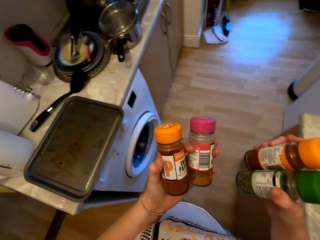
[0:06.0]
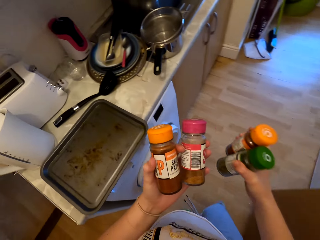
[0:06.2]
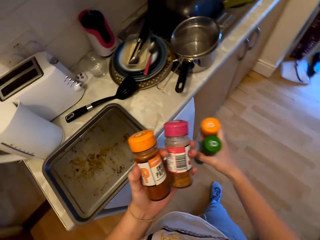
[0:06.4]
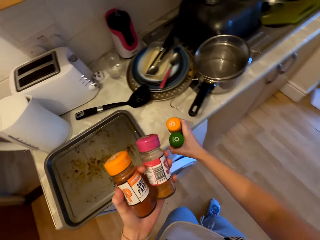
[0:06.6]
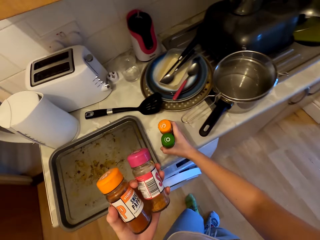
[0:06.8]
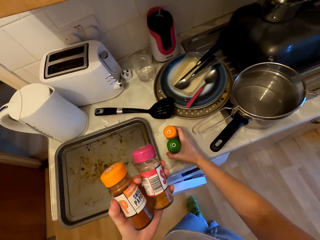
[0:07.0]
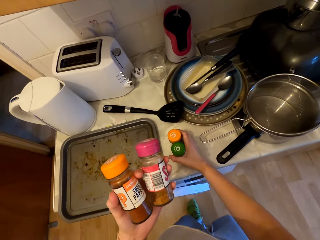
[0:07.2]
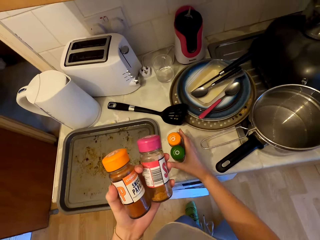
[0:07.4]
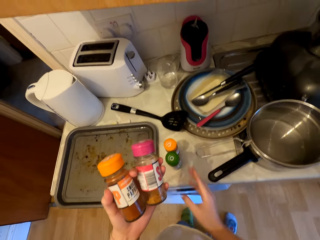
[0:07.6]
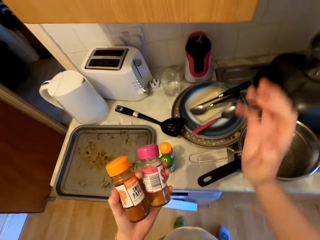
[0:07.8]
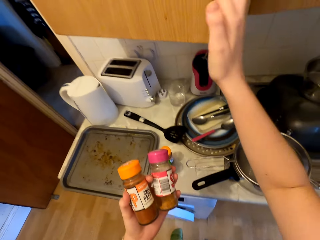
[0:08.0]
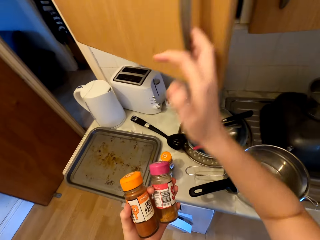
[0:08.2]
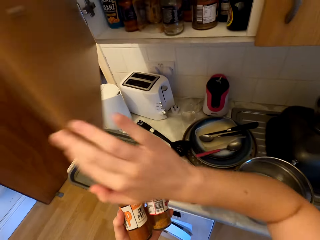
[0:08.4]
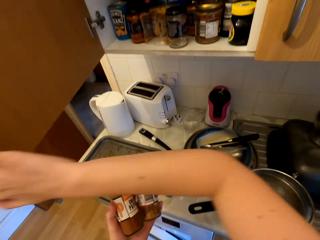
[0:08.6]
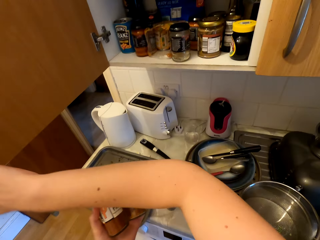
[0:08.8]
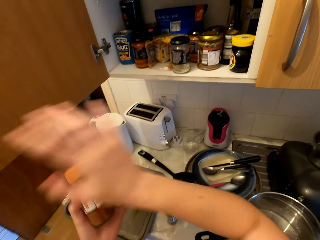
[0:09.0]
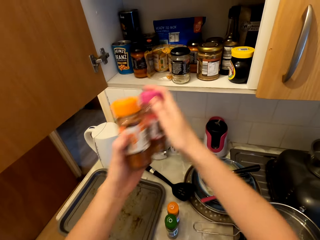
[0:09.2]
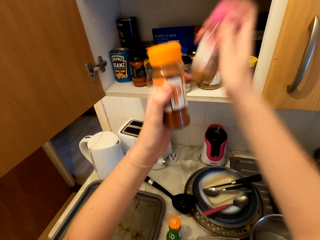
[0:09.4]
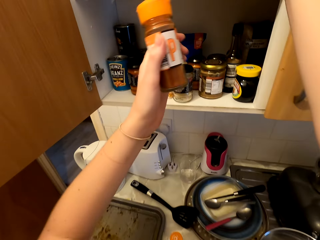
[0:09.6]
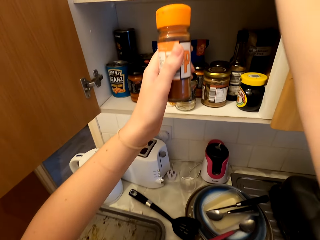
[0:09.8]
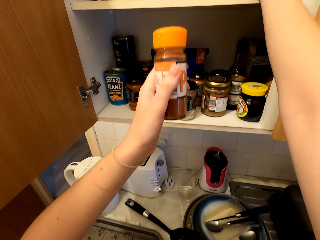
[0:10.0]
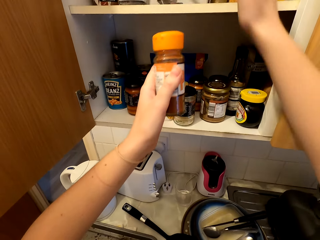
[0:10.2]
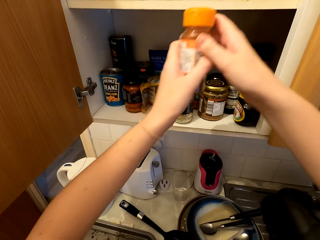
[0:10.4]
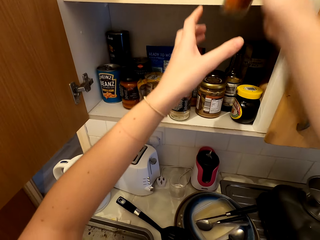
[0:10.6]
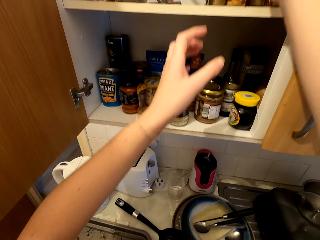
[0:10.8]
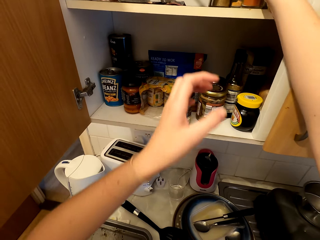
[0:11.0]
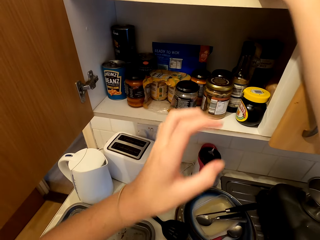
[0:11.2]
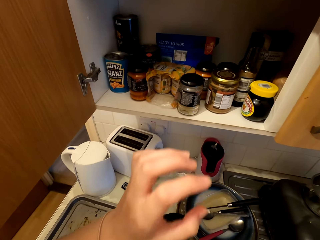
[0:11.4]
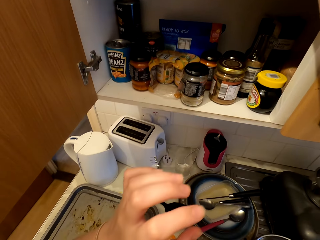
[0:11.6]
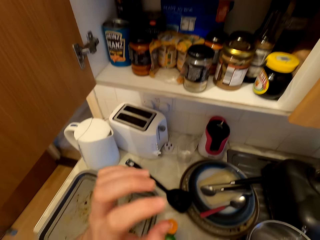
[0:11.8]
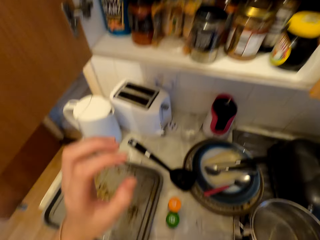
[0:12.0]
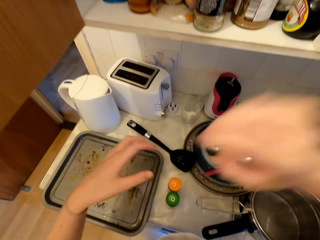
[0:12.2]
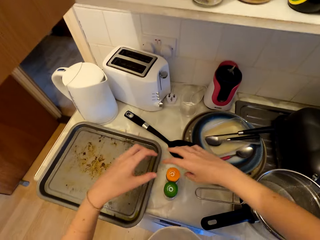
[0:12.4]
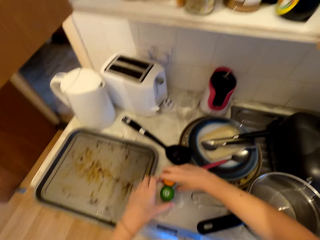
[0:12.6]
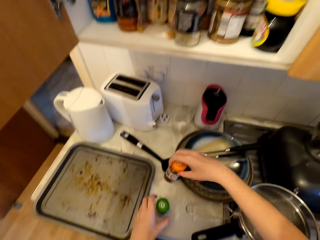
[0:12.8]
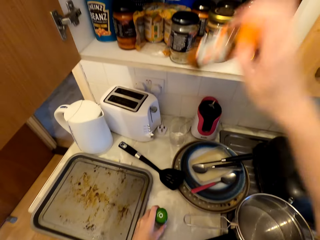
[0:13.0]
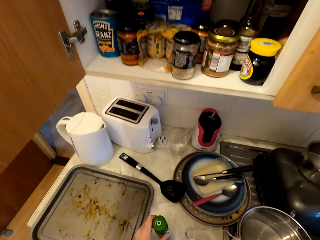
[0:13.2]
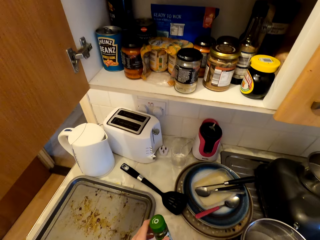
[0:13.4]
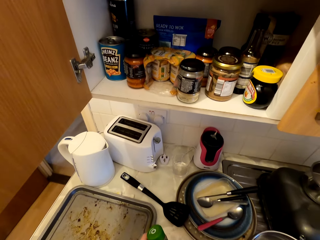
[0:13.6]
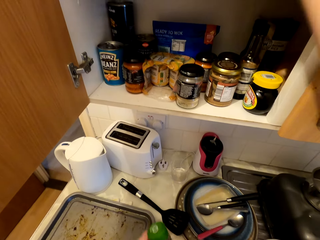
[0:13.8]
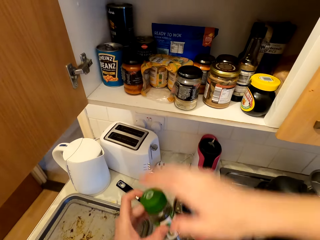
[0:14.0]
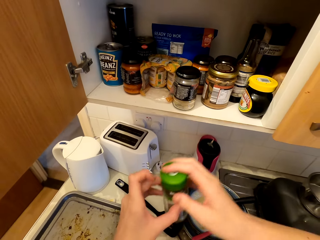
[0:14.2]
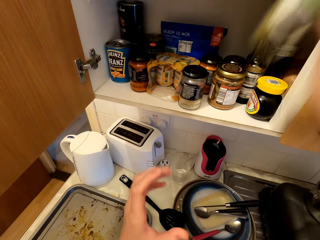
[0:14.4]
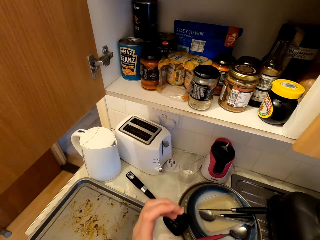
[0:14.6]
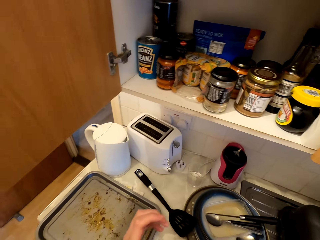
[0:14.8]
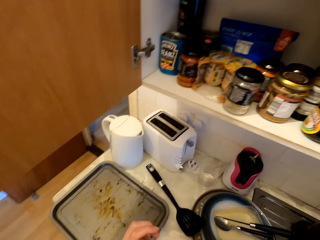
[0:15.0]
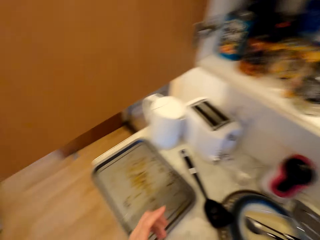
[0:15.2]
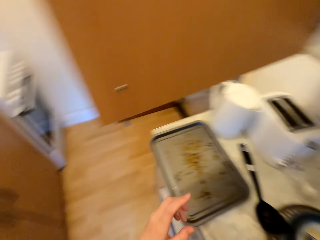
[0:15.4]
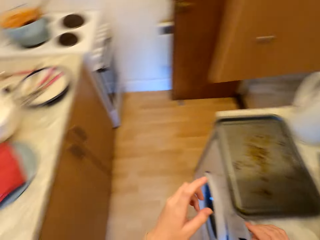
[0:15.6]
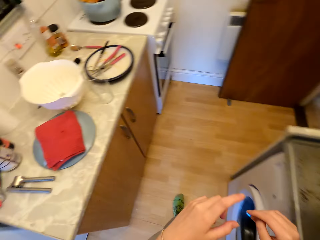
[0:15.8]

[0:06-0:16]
The camera wearer puts the ingredients on the counter. They open the cupboard. They arrange ingredients in hand in the cupboard. They pick an ingredient from the counter, and arrange the ingredient in the cupboard.

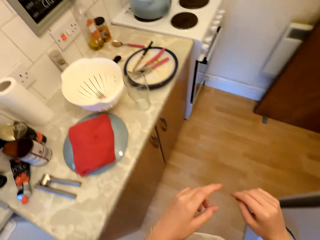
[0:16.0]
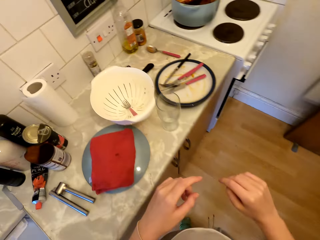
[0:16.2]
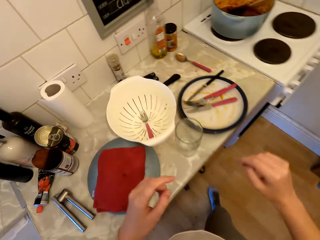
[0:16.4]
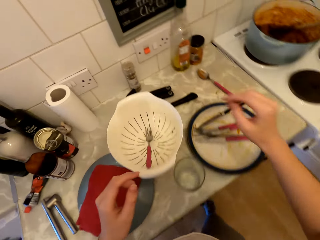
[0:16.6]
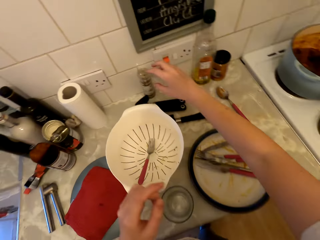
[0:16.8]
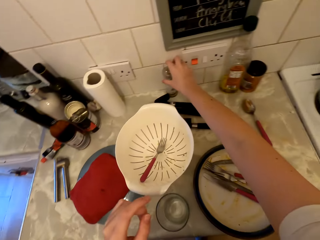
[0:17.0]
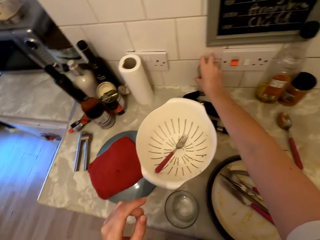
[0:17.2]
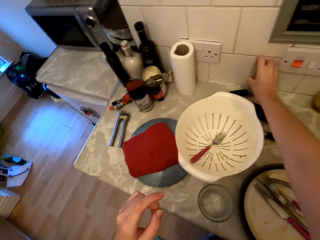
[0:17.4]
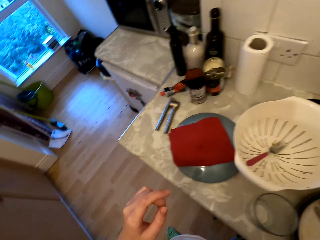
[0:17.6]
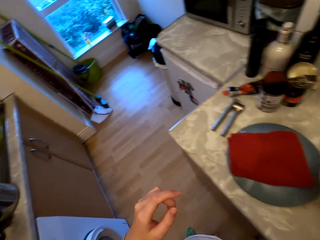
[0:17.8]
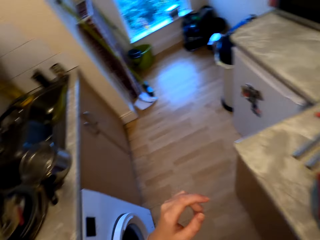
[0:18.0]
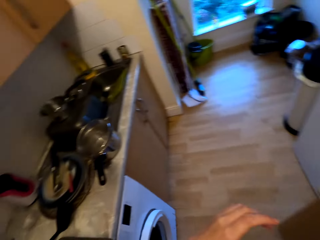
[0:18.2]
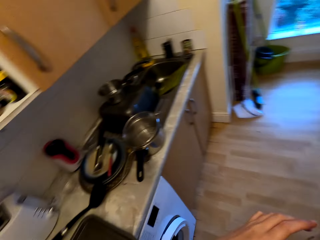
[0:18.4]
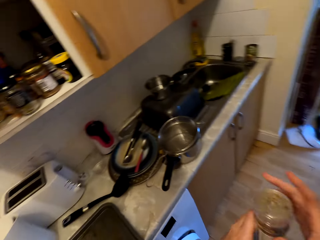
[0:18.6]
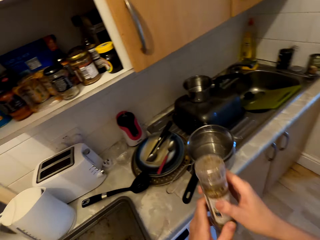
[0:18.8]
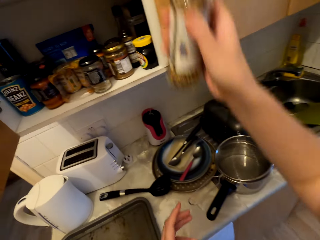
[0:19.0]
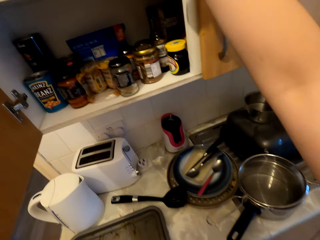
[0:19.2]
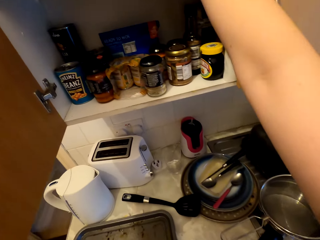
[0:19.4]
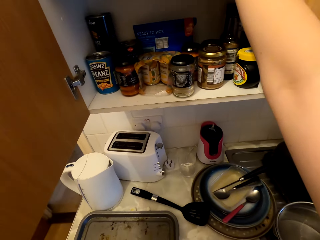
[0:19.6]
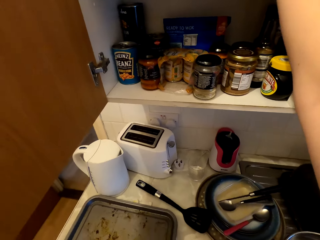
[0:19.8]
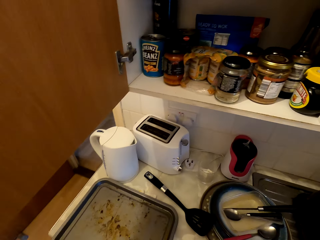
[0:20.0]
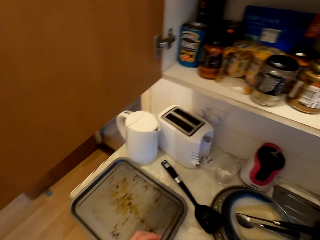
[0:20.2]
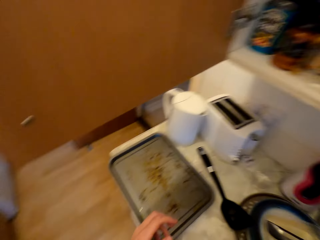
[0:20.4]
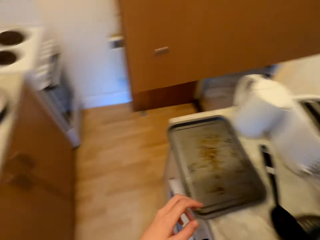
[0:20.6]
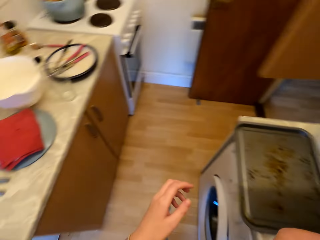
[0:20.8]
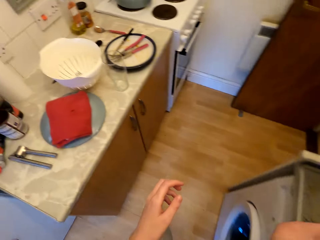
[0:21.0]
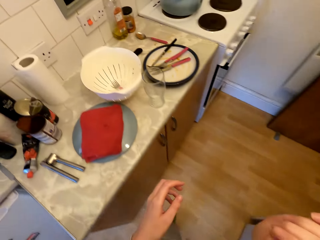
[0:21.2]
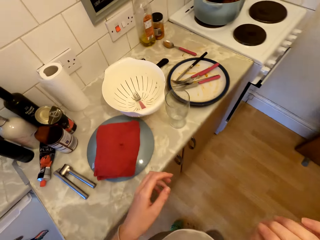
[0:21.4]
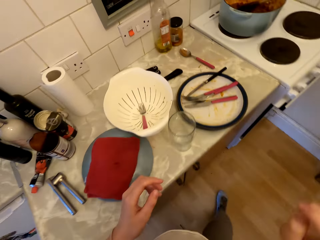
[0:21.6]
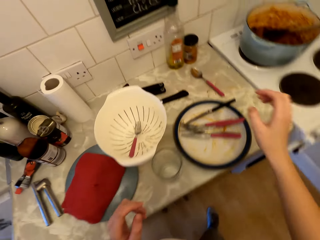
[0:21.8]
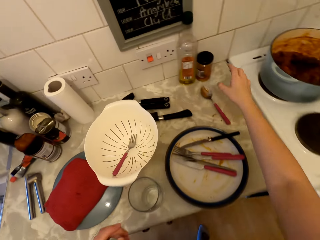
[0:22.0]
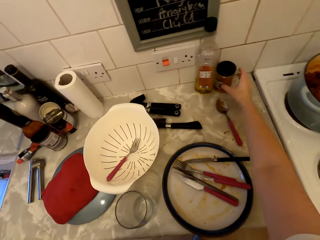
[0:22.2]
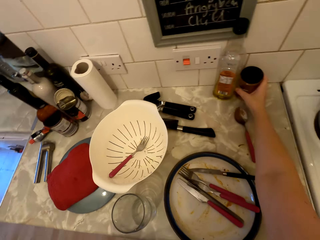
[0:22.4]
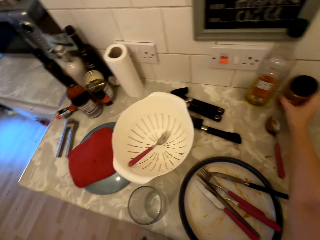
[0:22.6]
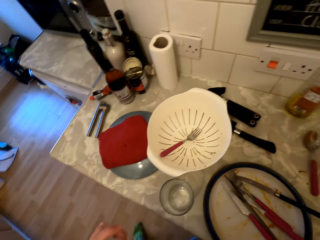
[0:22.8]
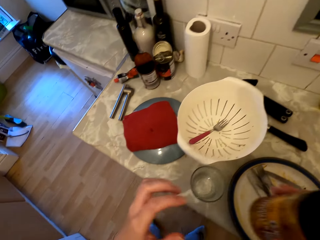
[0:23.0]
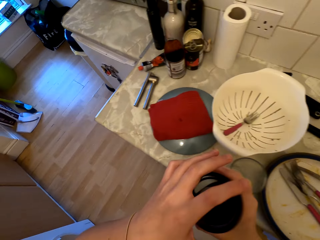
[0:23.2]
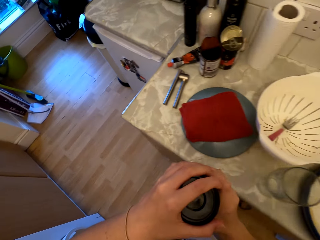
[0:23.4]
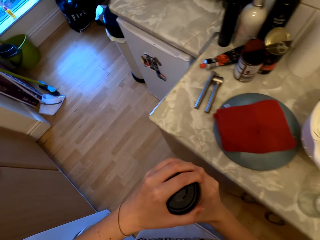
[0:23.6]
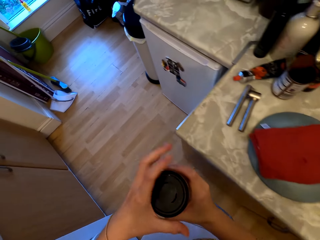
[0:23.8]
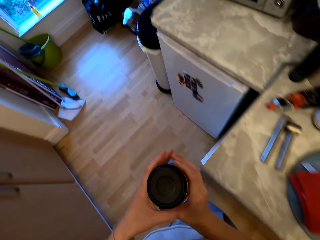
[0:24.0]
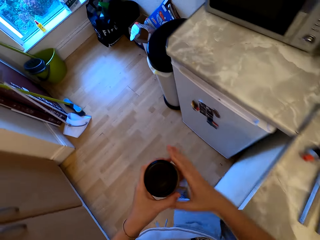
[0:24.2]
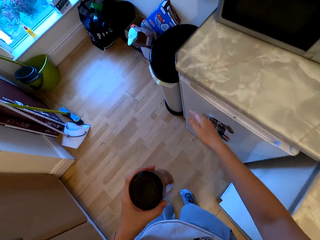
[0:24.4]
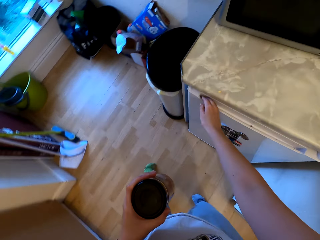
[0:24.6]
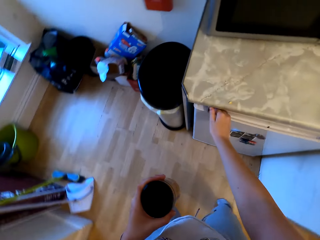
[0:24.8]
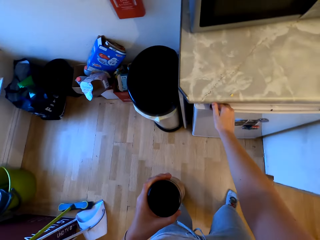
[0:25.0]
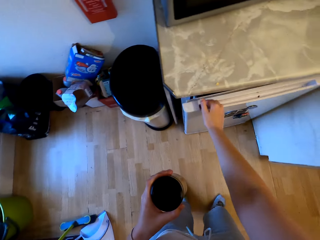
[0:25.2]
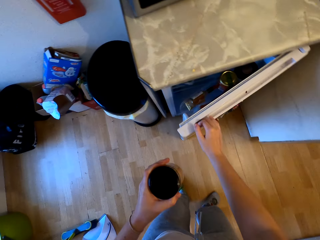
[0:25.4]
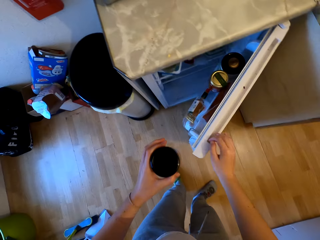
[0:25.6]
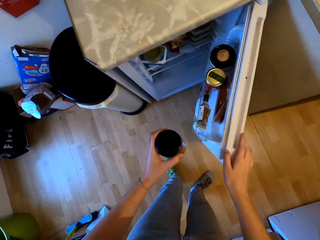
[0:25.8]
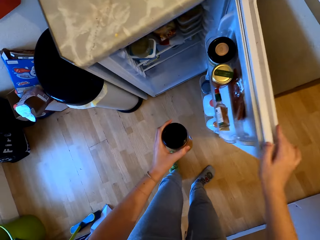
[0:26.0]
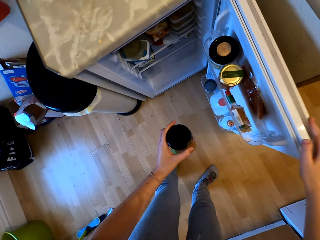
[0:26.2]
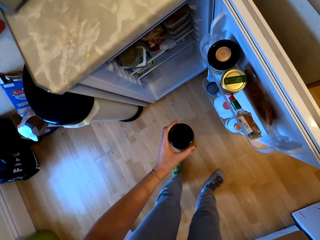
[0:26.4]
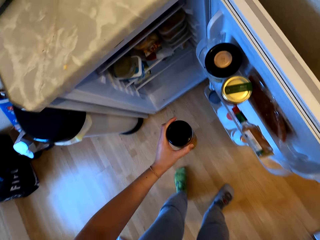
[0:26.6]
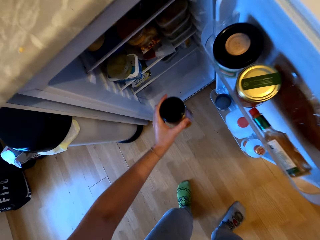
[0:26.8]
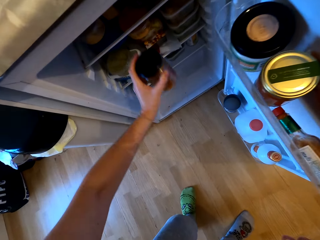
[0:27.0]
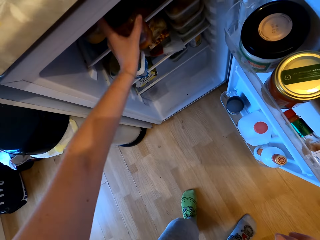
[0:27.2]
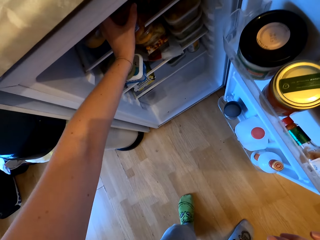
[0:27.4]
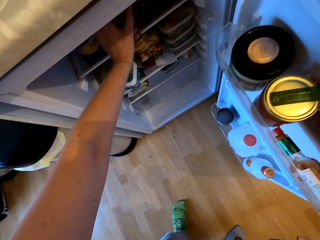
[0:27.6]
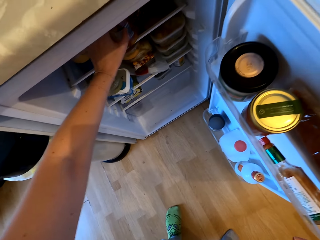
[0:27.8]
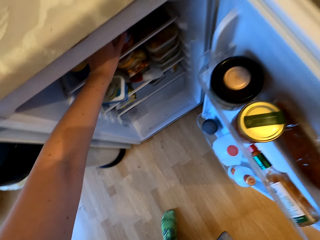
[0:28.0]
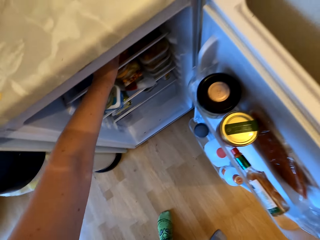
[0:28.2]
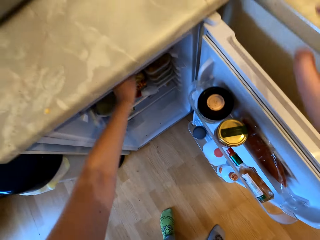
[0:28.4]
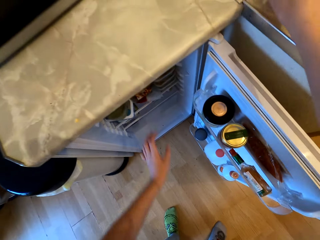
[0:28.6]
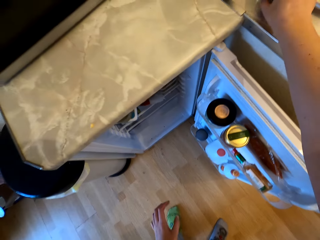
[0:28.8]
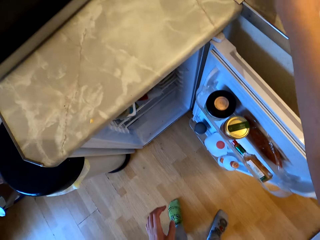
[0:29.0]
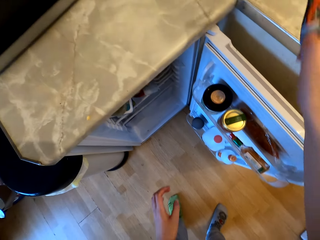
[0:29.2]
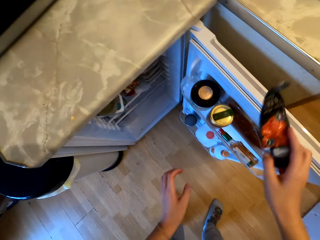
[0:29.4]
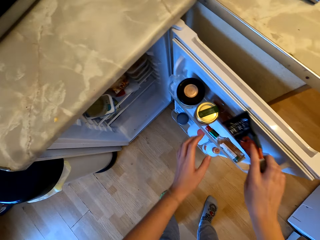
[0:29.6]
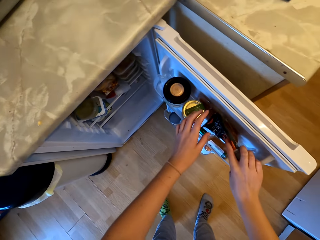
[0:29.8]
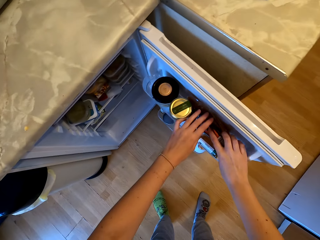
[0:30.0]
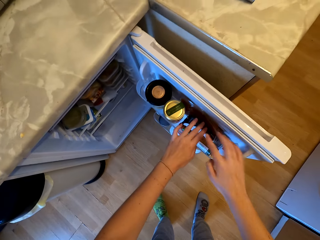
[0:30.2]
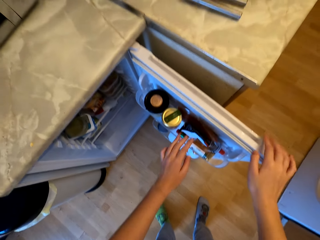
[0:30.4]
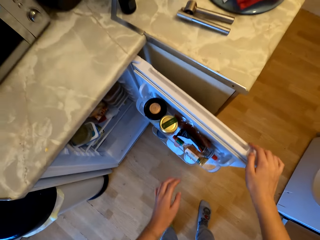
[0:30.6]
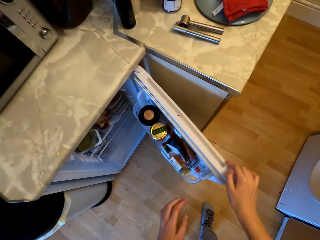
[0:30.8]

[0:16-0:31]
The camera wearer picks a spice container from the counter. They put the container in the cabinet. They pick a container from the counter. They open a mini fridge. They put the ingredient in the mini fridge. They pick a pack from the counter. They put the pack in the fridge.
